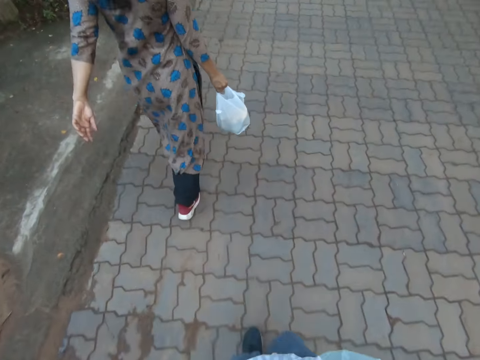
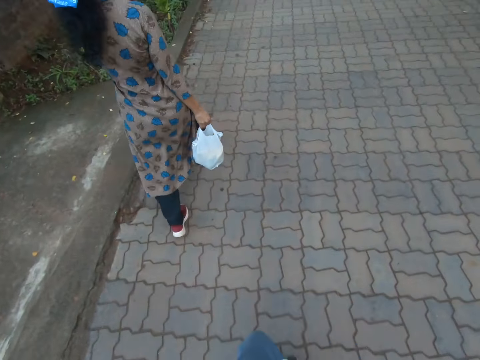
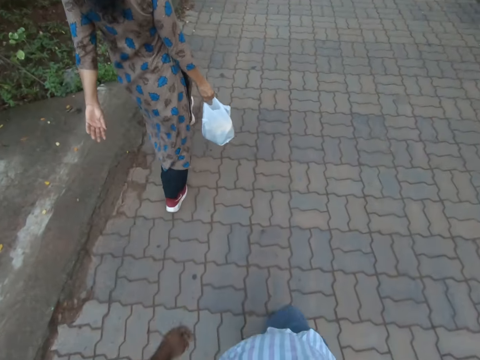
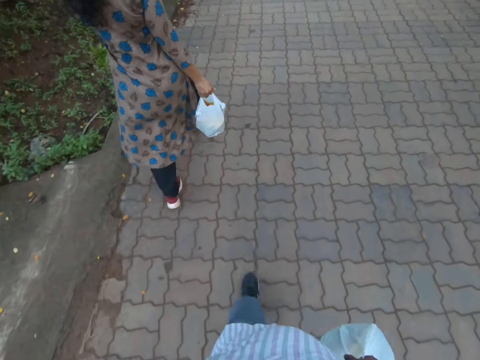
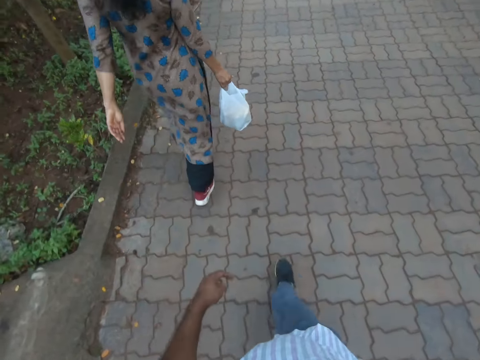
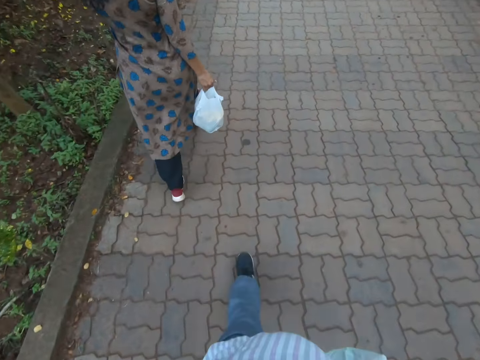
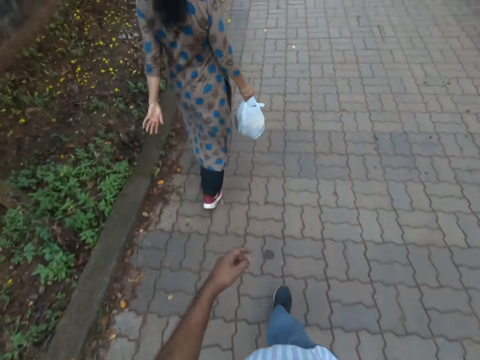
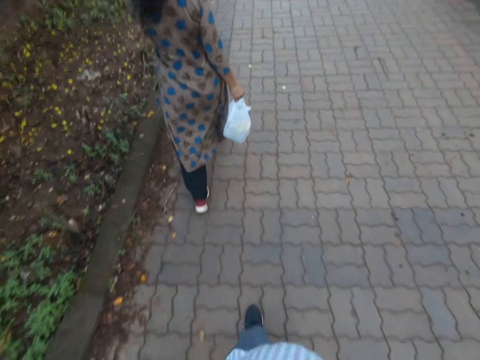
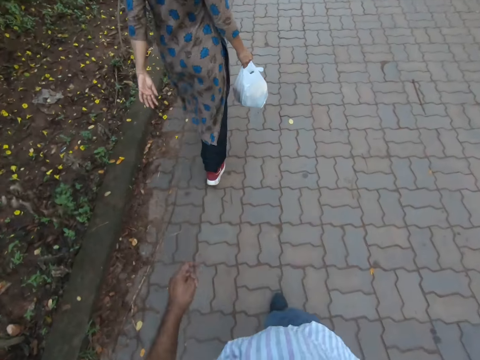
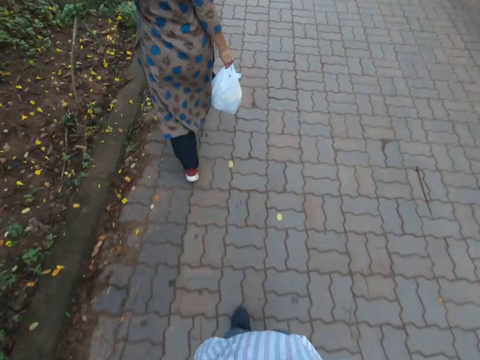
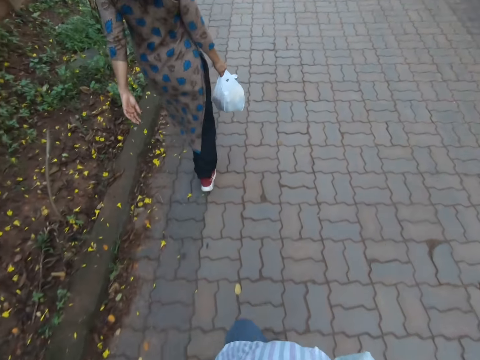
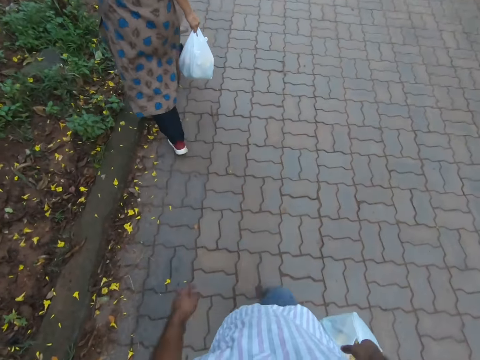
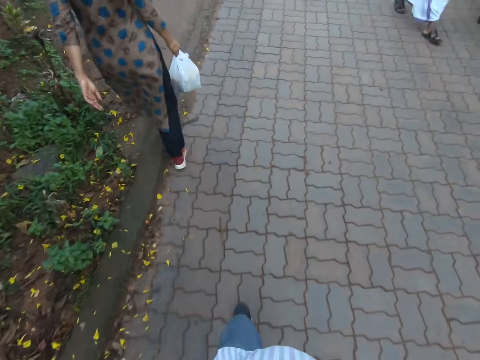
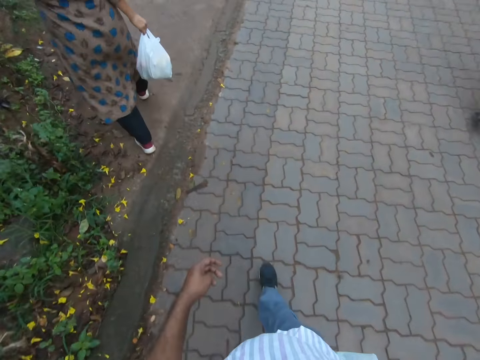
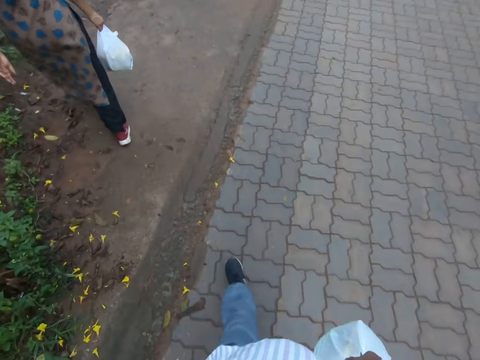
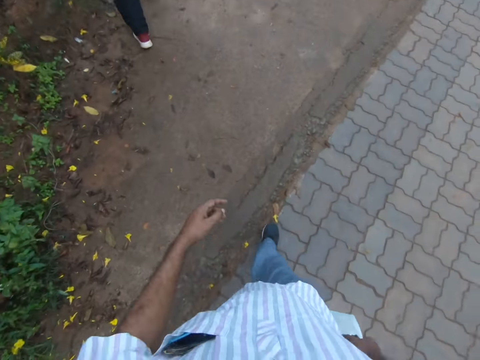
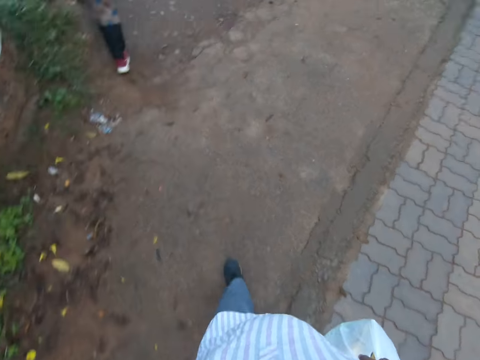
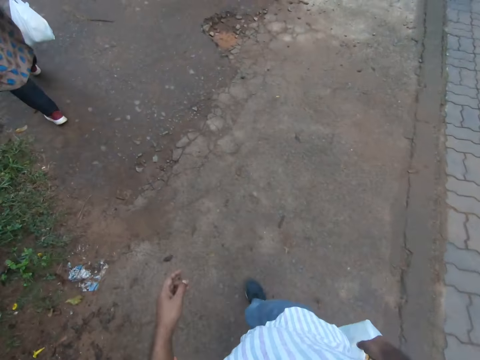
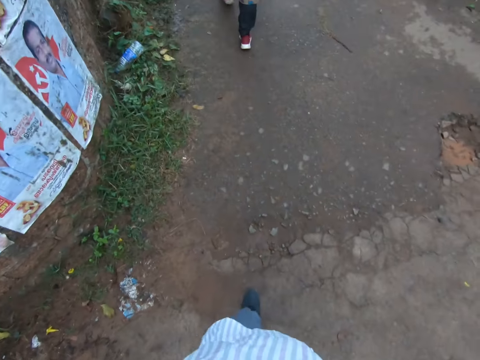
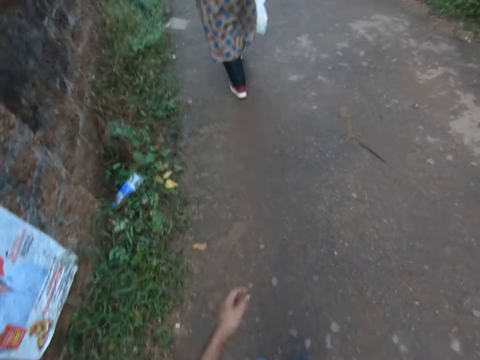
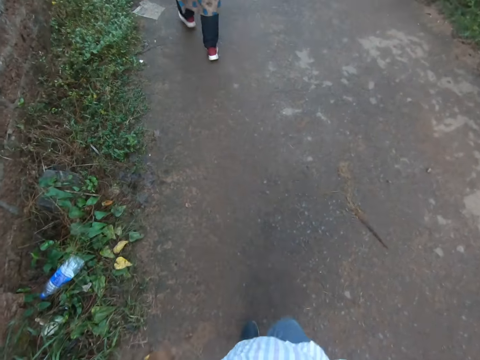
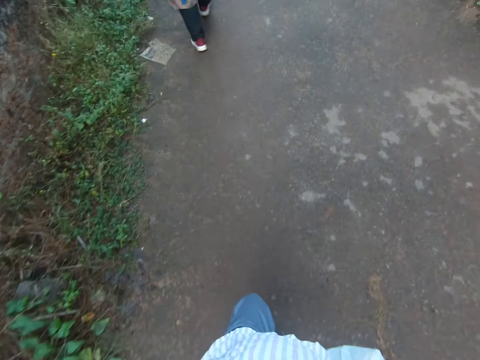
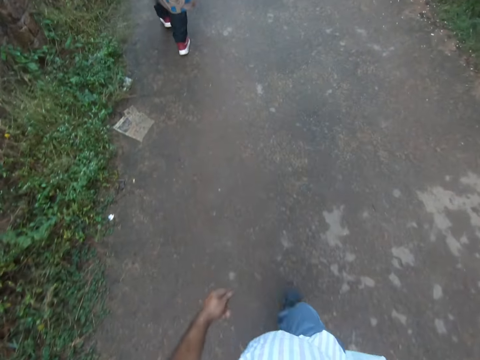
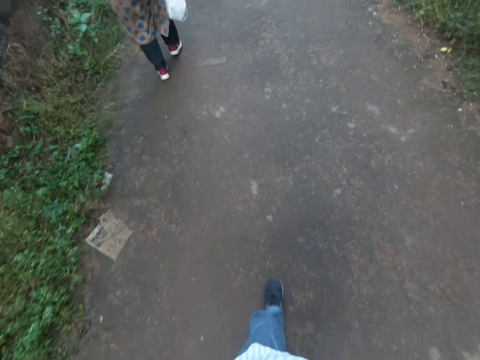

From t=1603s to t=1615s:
A man walks along the road. A woman walks past the camera wearer. Another woman turns to the left. The camera wearer turns to the left.

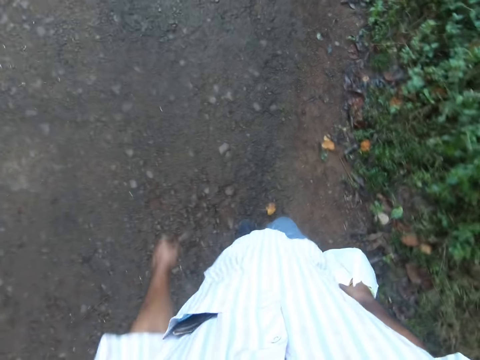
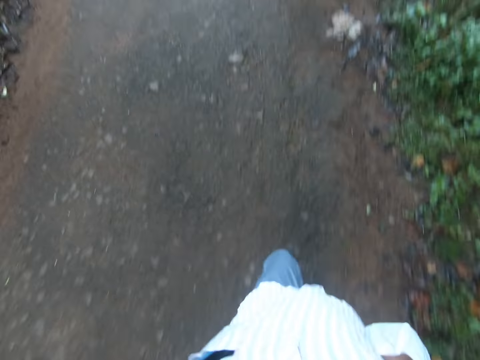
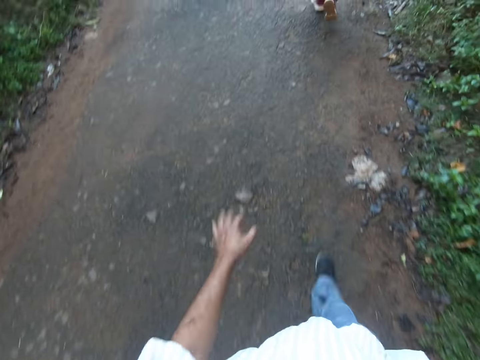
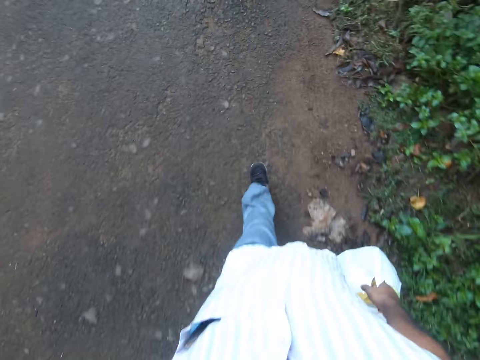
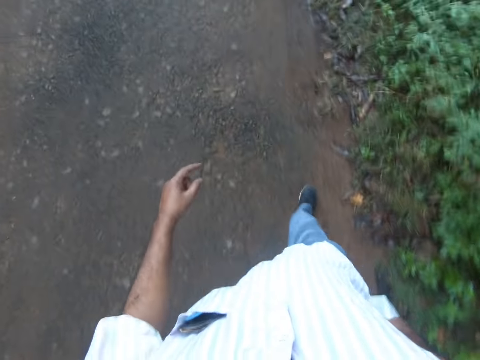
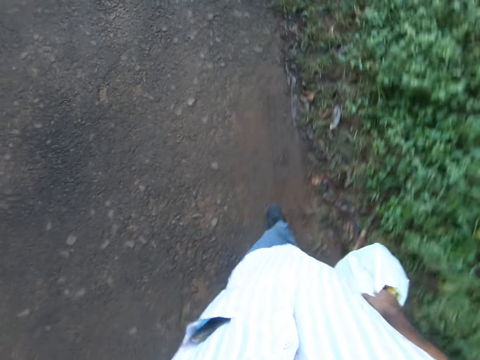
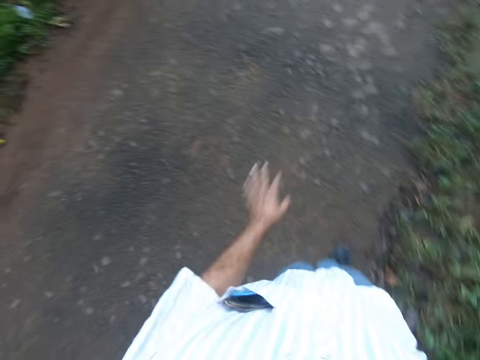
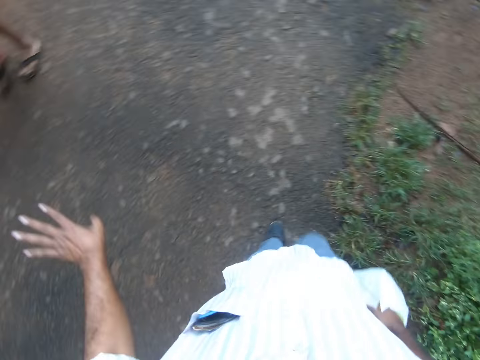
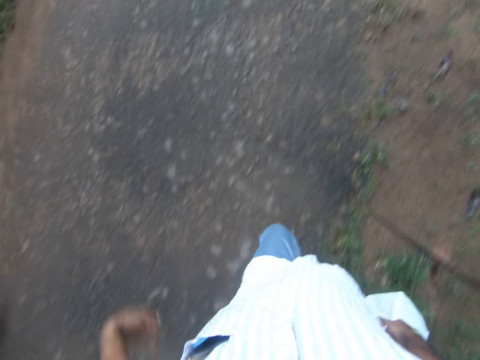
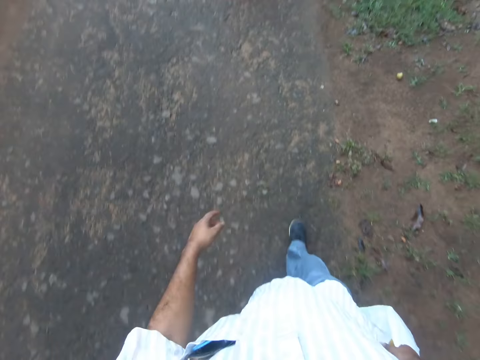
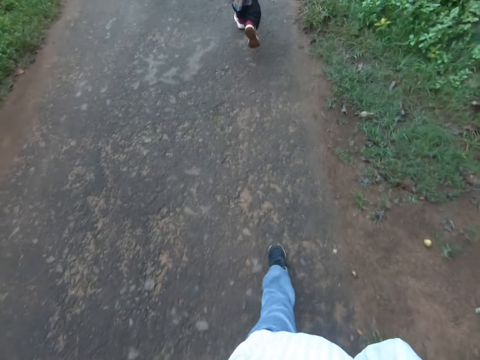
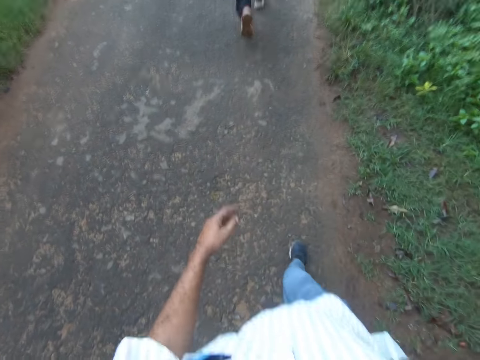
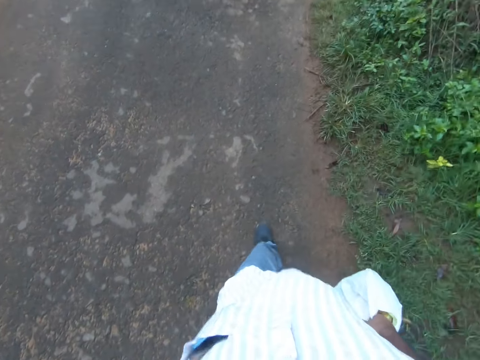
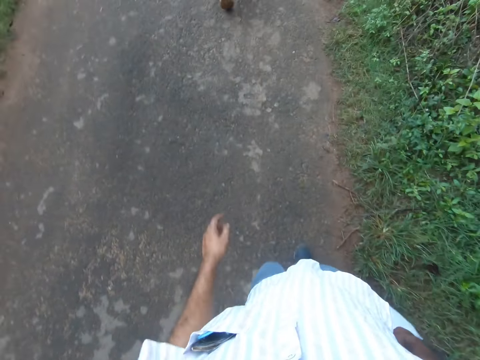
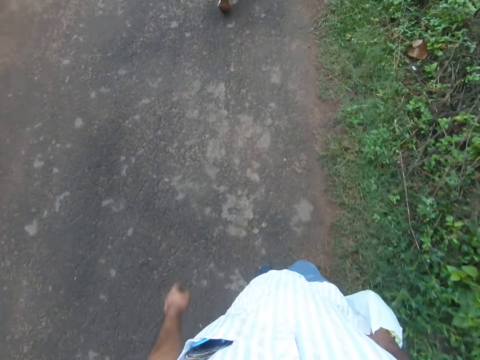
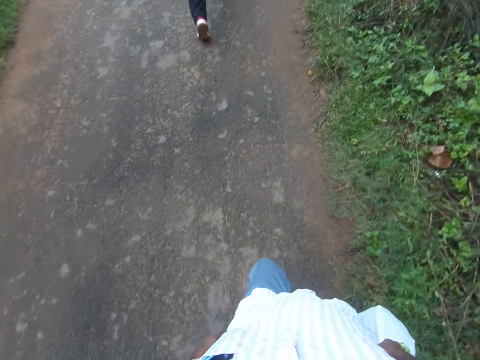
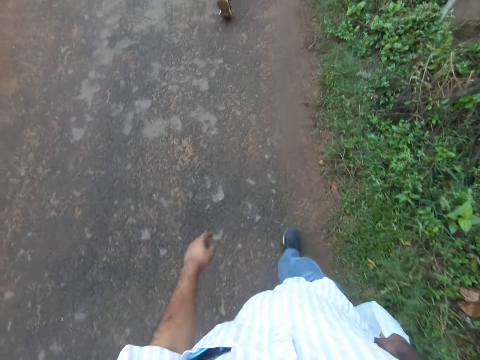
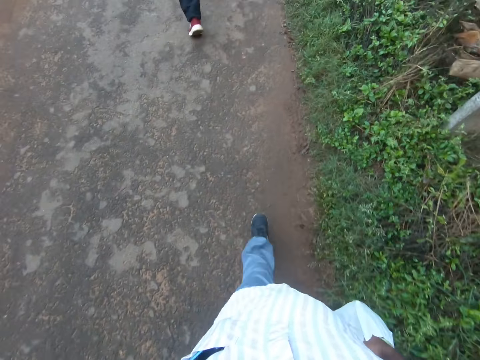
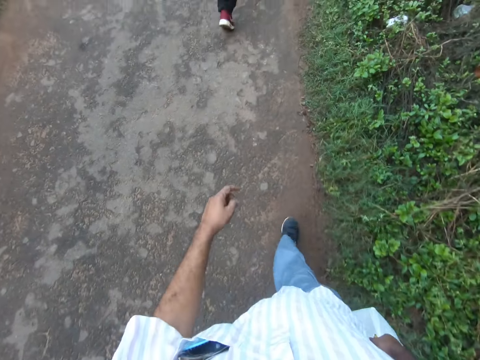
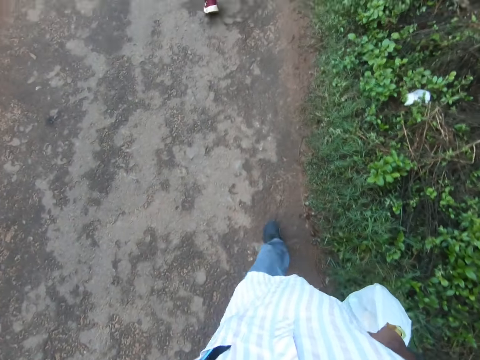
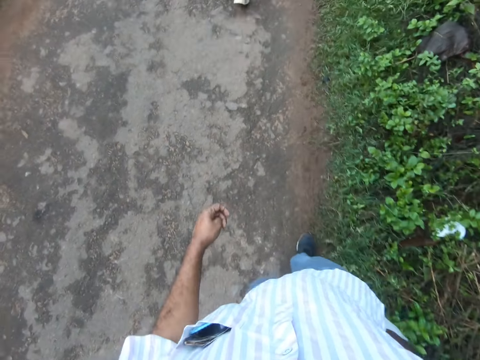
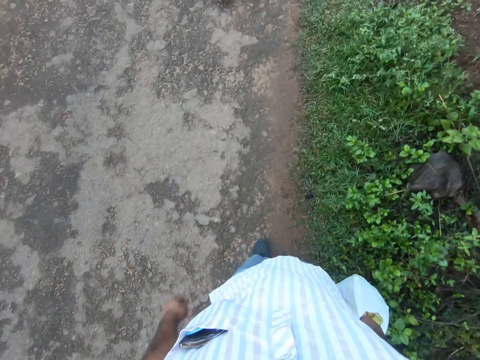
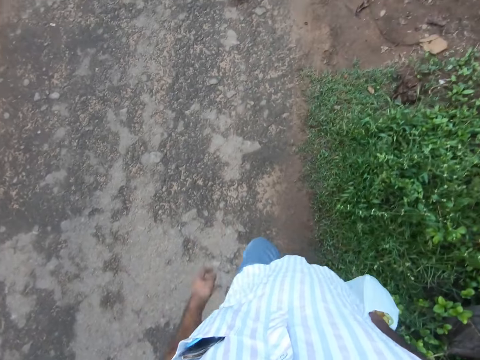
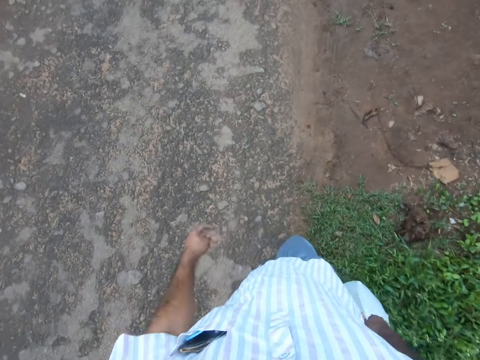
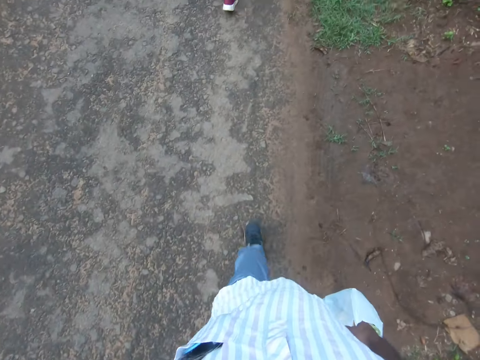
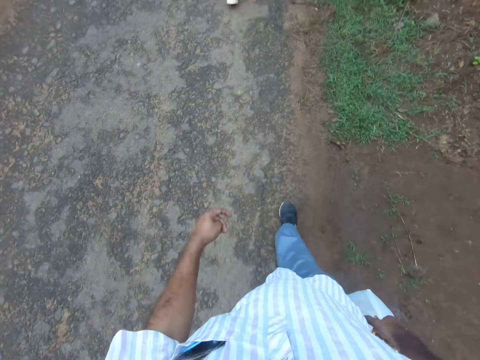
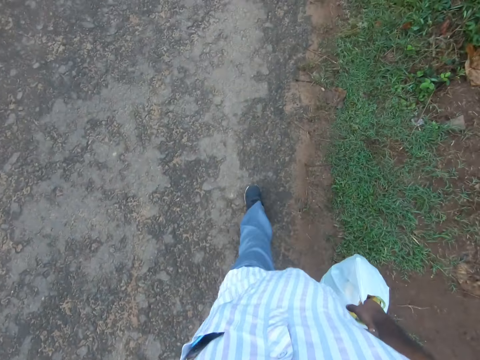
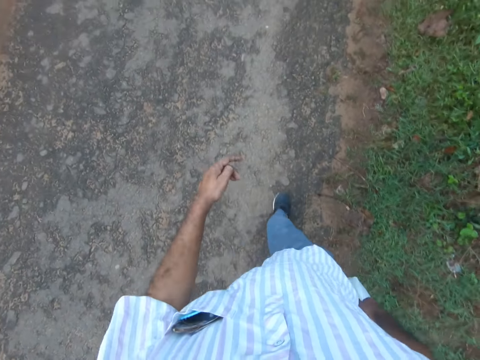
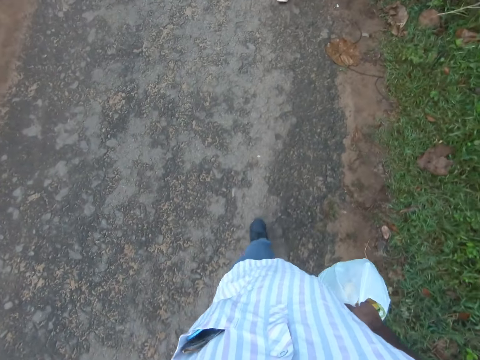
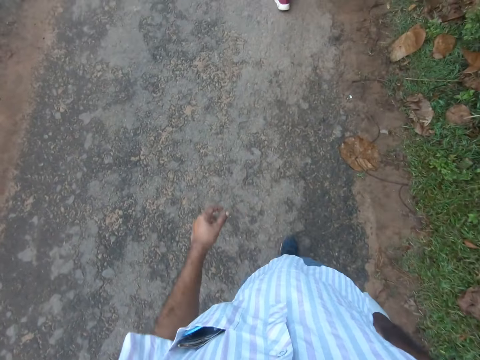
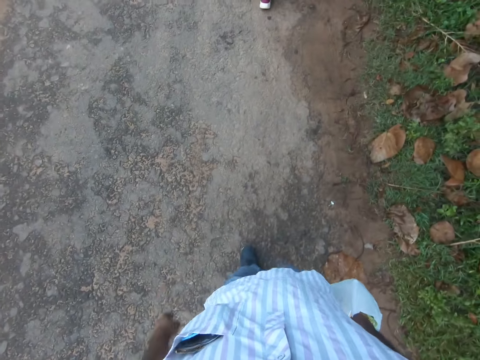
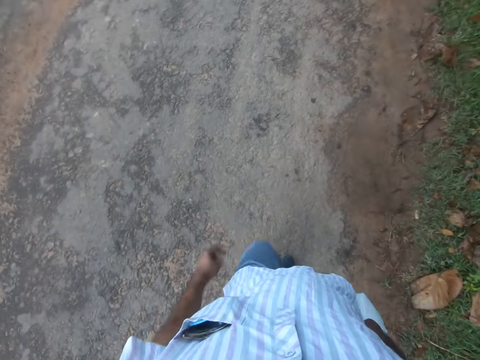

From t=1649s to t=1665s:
The camera wearer moves the left hand. They walk on the road. A woman walks past the camera wearer. The camera wearer moves the left hand. They wave to the woman. They walk on the road.
